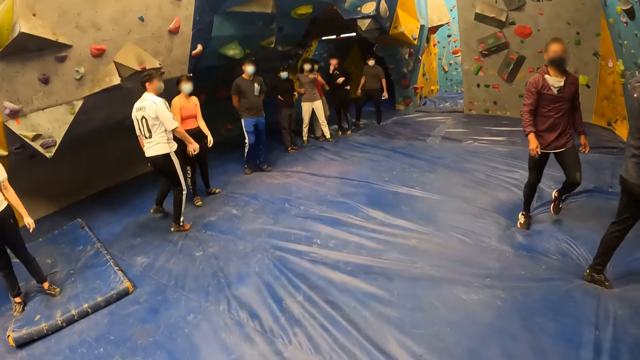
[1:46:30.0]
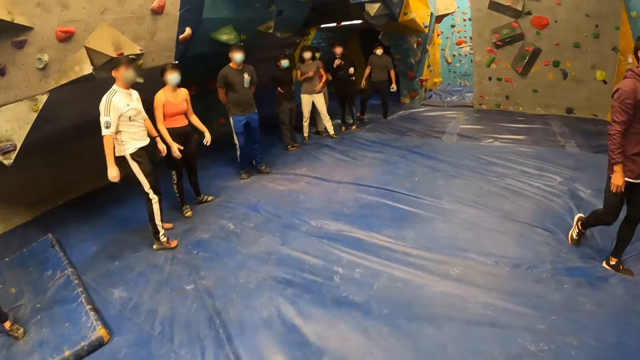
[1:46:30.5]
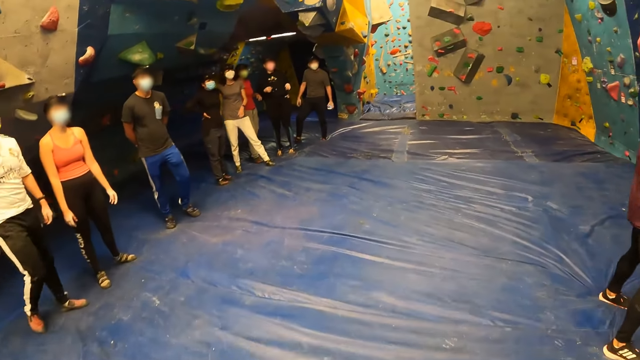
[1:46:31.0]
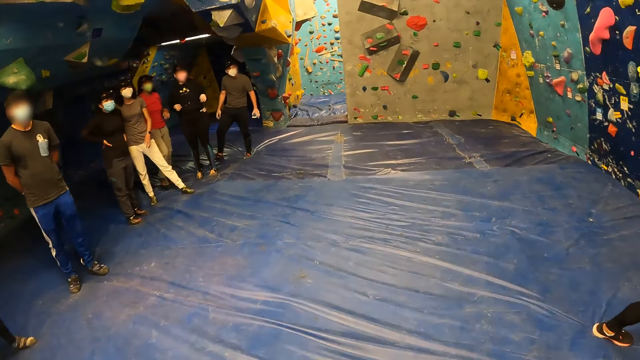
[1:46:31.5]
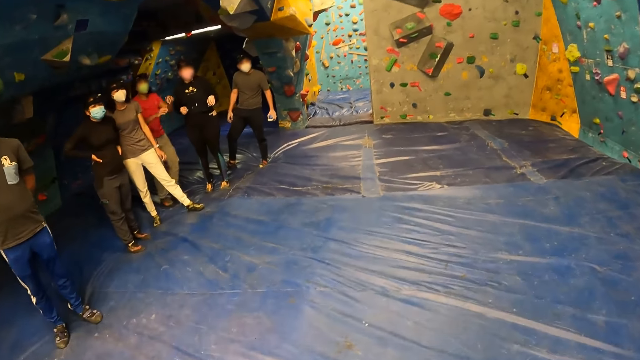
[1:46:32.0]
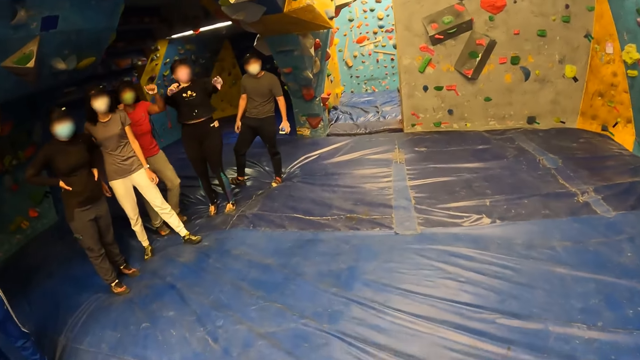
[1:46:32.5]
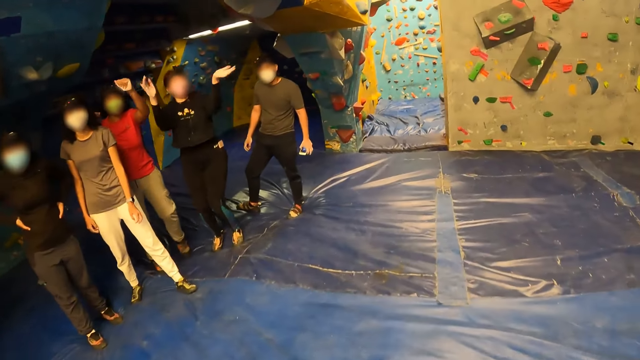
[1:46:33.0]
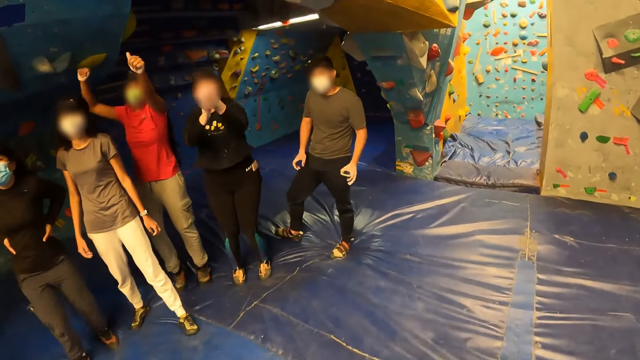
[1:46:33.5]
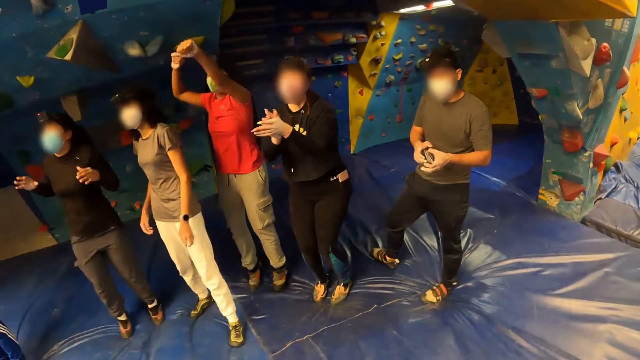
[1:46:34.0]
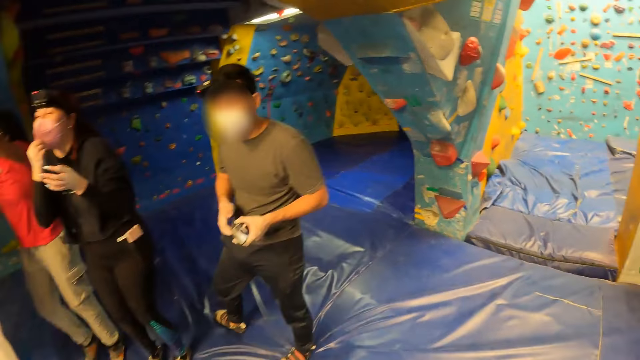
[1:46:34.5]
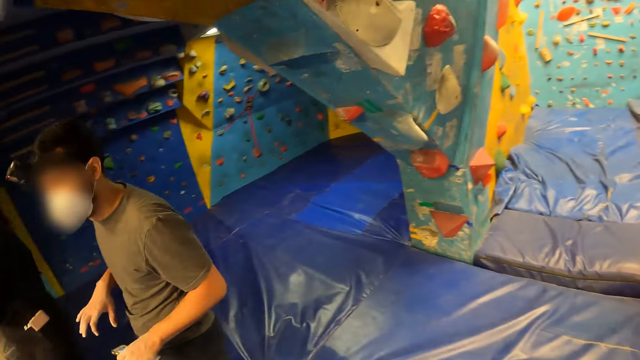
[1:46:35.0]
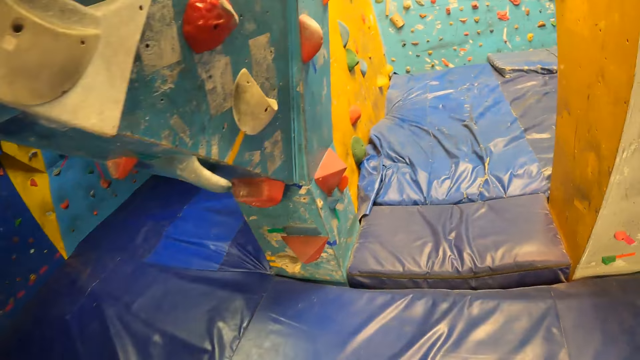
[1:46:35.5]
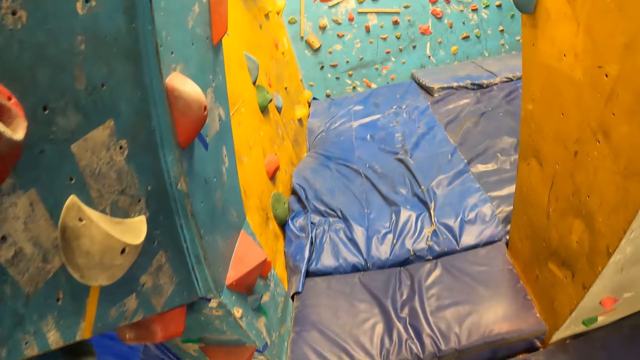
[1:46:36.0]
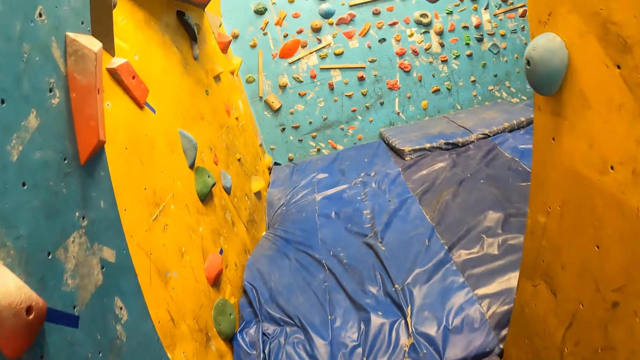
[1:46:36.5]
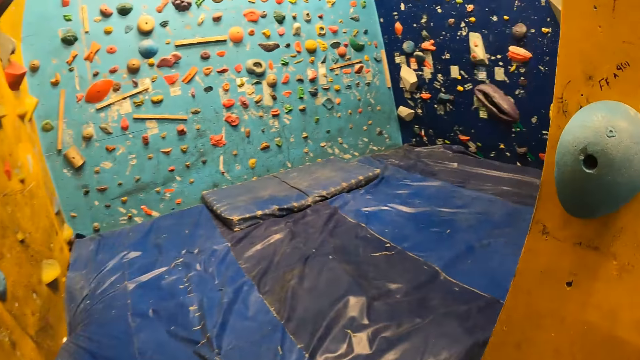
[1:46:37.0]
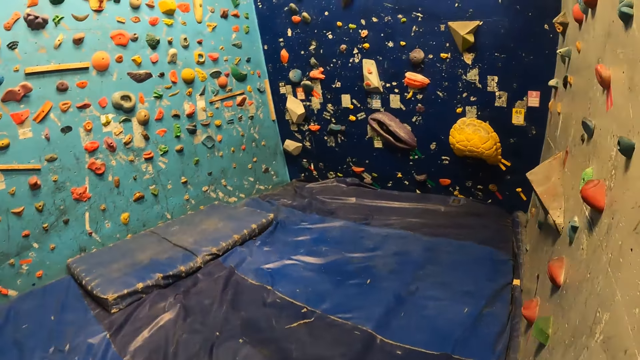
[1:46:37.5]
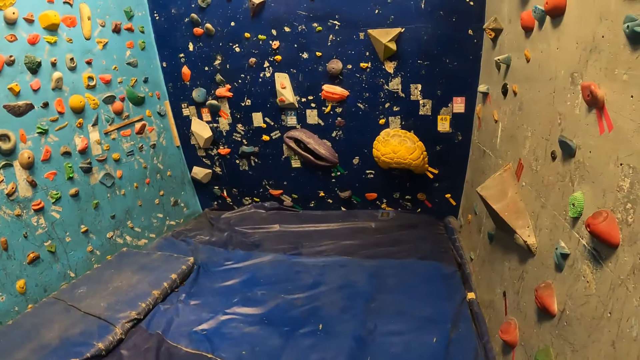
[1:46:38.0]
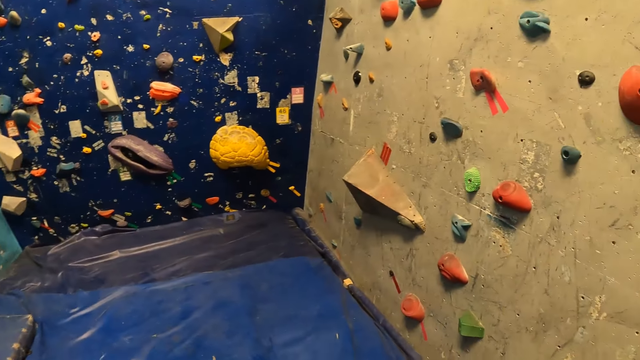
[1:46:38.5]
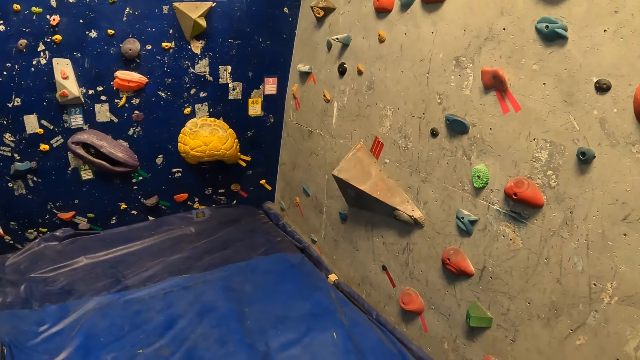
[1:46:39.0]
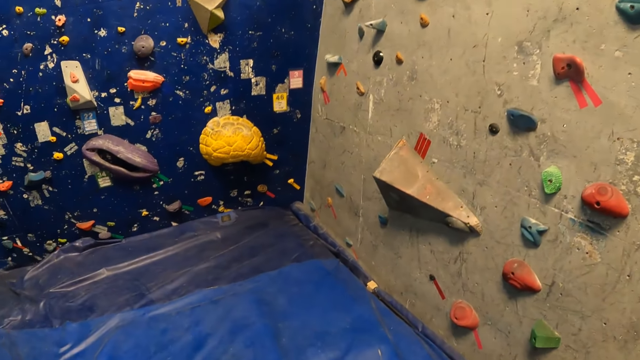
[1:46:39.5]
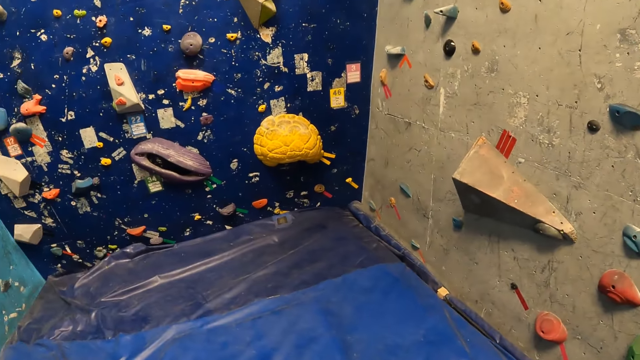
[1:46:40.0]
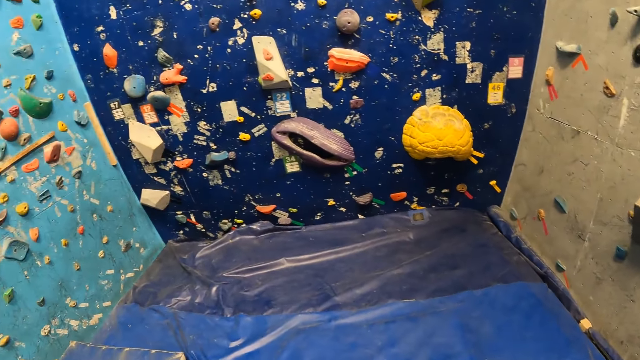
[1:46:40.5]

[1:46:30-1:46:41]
The camera wearer moves around. They walk to a bouldering room.

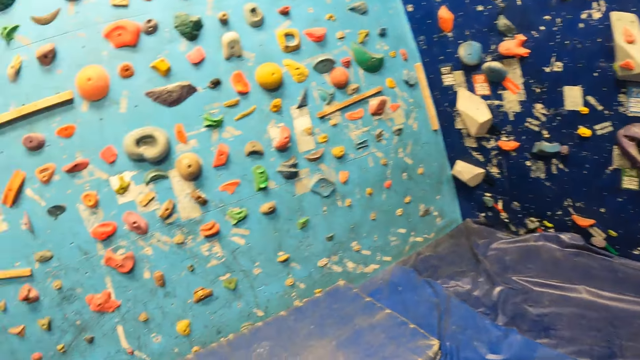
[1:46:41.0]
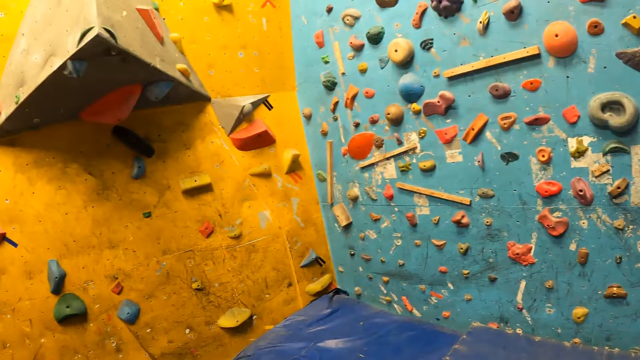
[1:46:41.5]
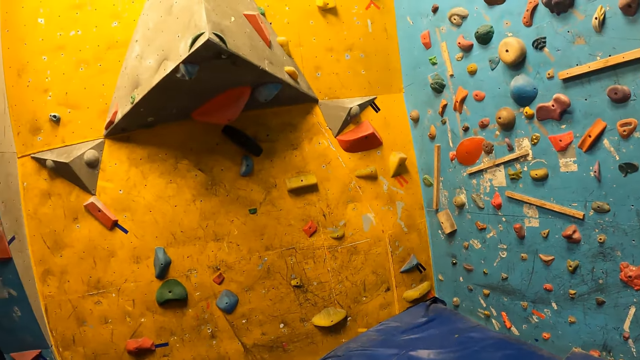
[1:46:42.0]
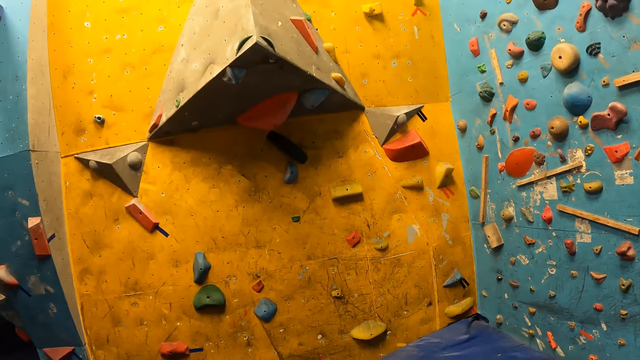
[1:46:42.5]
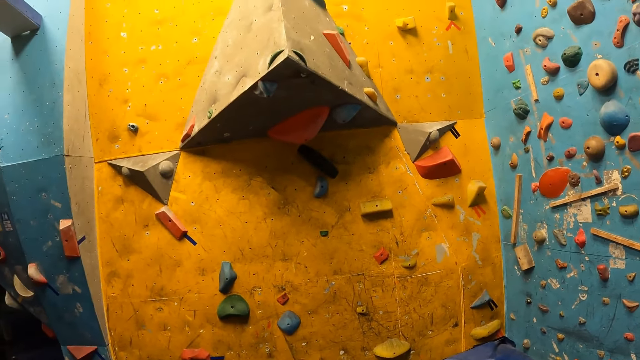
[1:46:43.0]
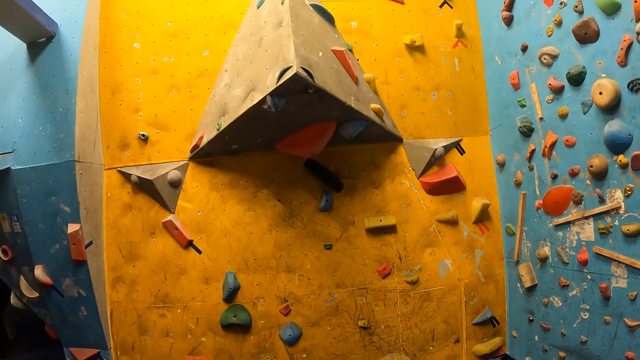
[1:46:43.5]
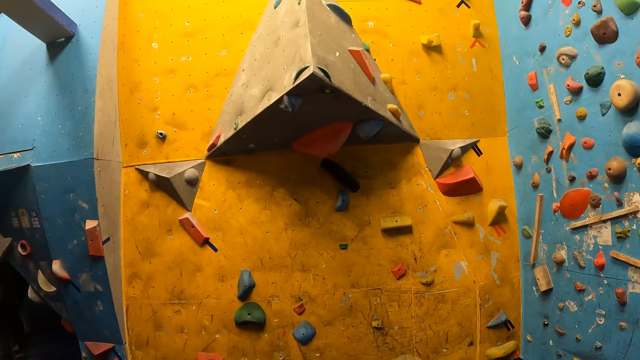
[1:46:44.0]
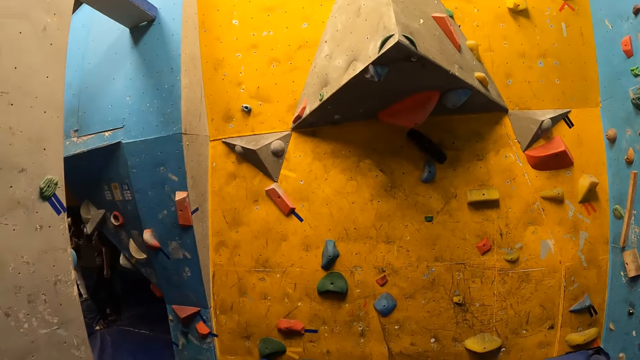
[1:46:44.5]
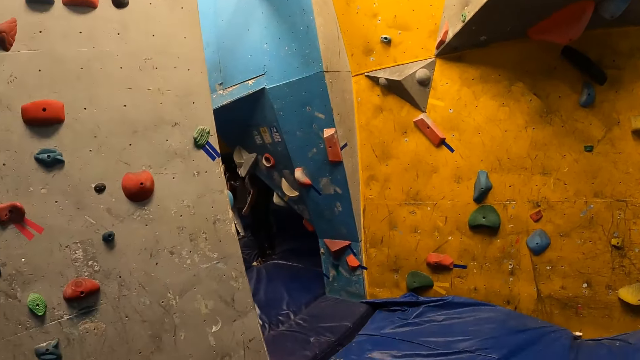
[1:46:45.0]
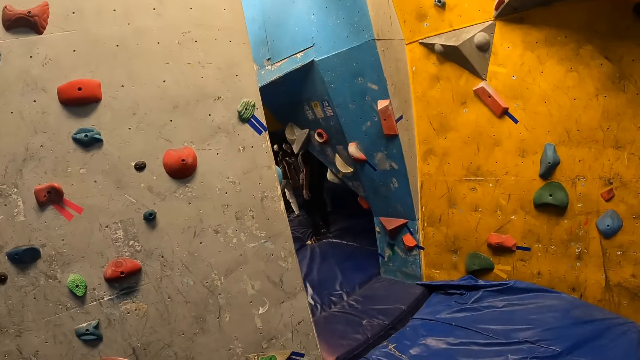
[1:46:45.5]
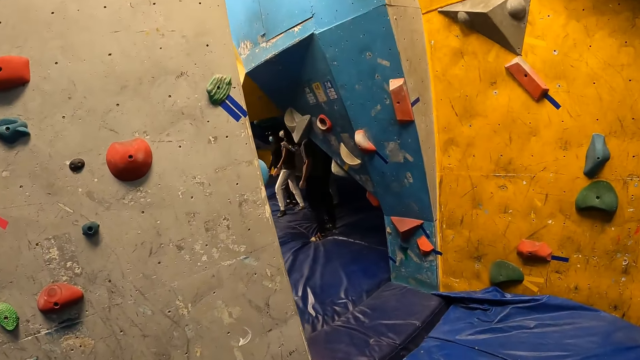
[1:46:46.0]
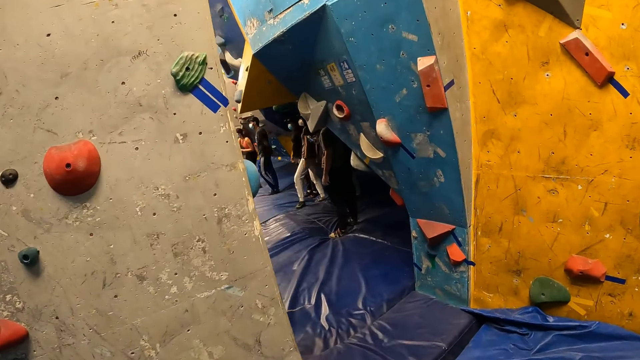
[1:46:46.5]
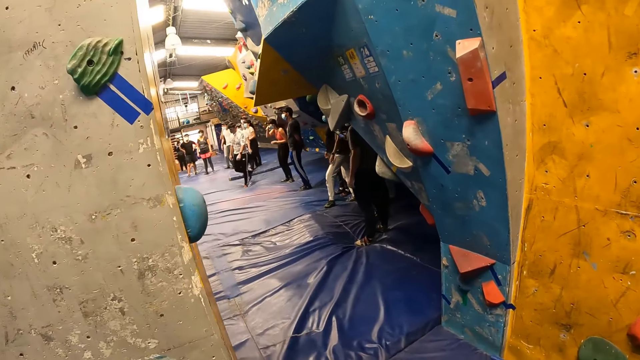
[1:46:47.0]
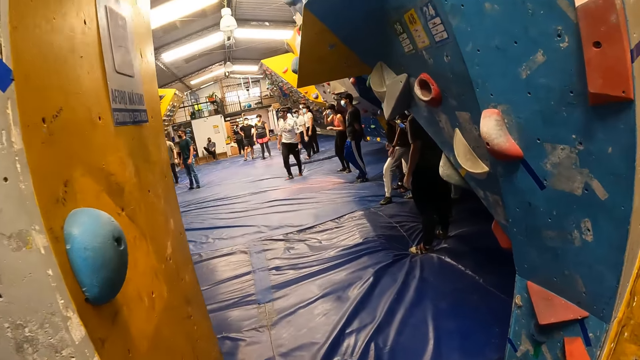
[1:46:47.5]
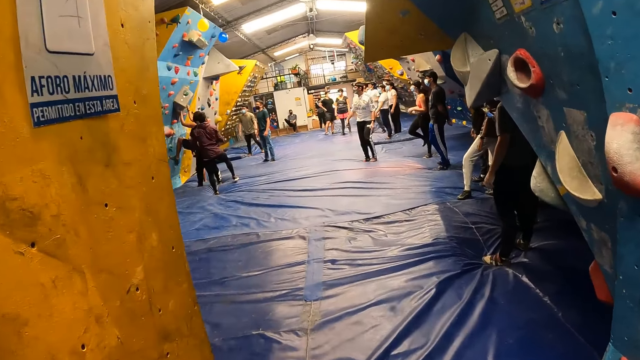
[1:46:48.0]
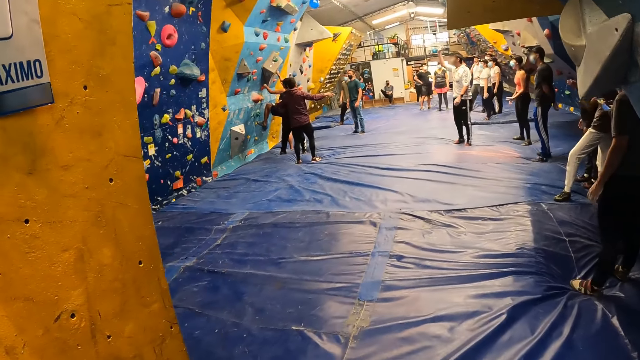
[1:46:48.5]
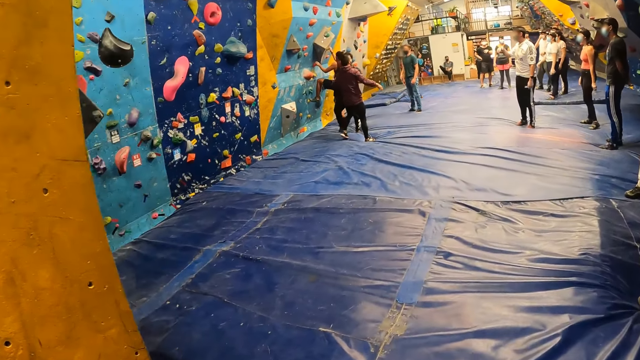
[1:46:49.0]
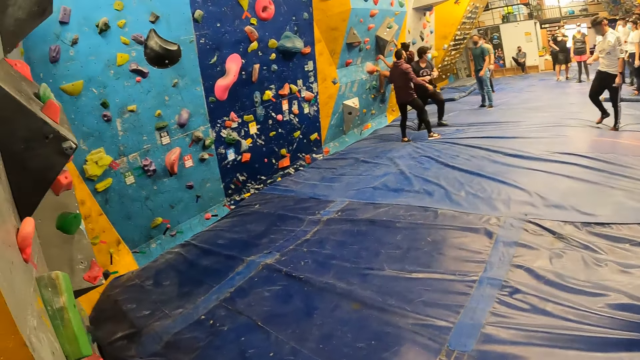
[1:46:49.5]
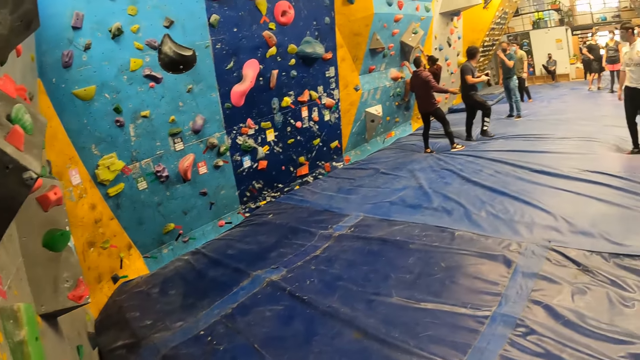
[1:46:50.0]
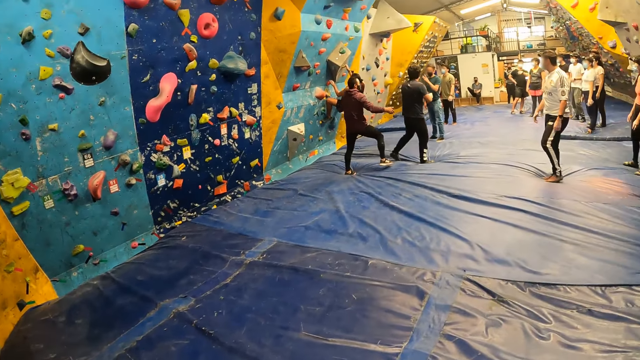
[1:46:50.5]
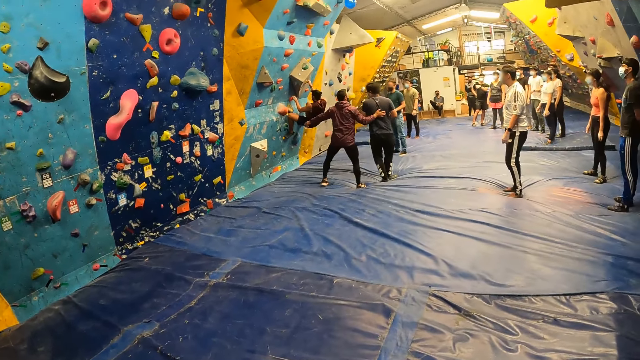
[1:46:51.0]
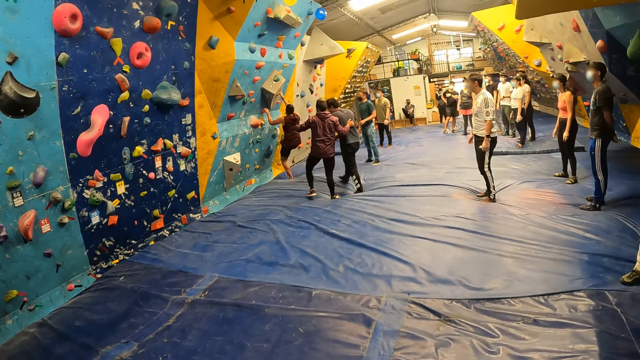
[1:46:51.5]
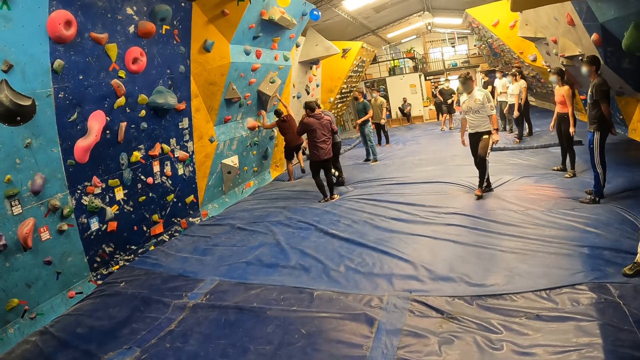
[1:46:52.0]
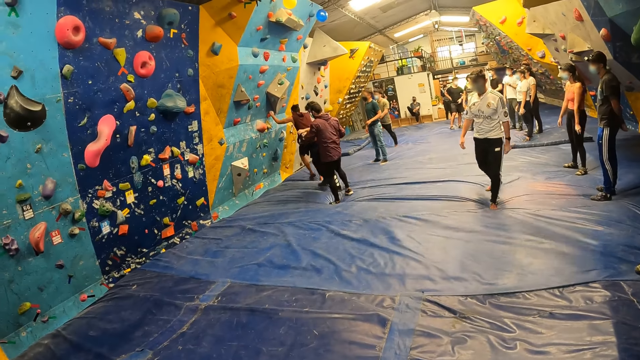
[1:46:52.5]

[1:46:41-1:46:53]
The camera wearer walks to the bouldering ground.
